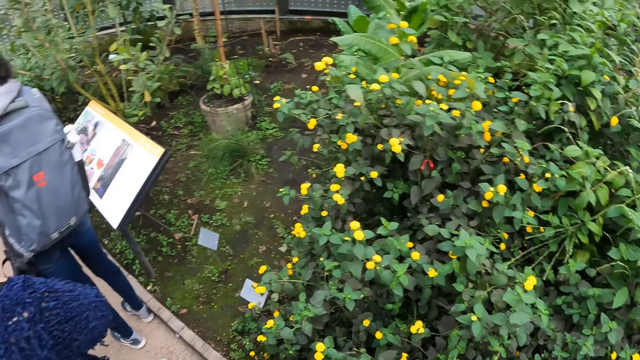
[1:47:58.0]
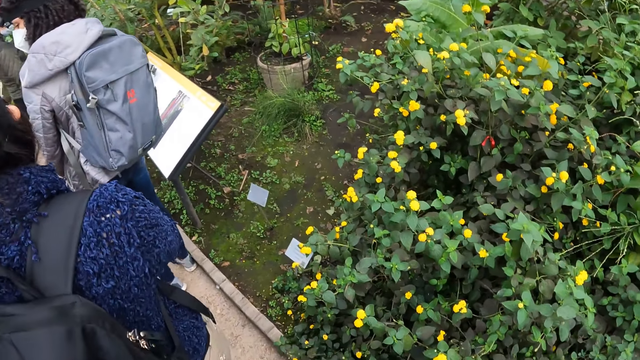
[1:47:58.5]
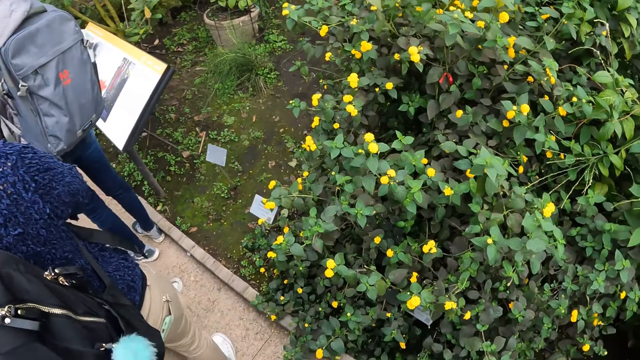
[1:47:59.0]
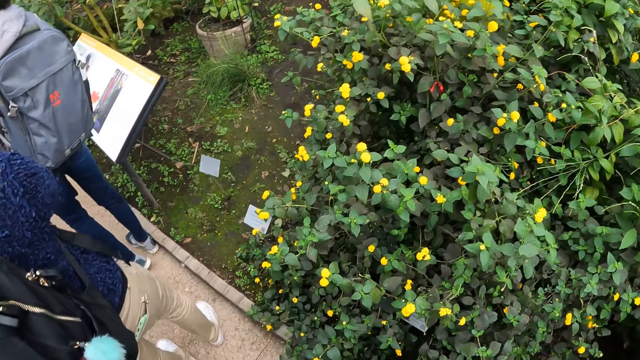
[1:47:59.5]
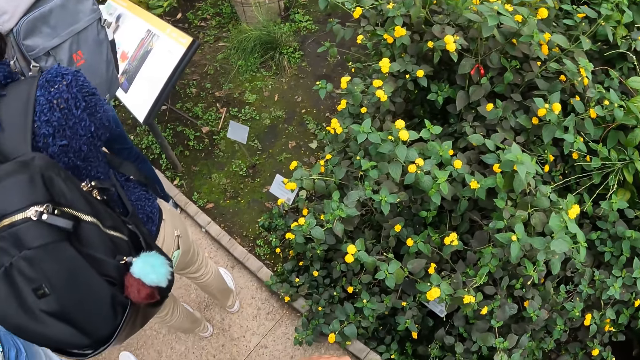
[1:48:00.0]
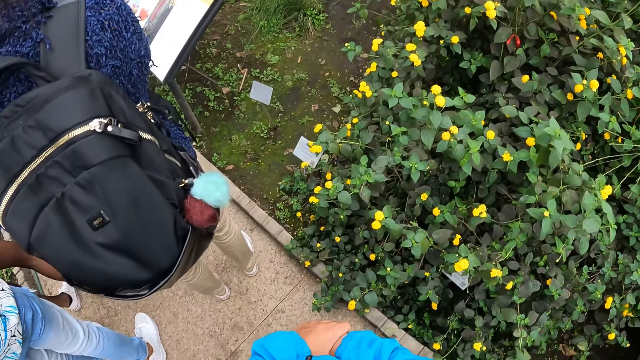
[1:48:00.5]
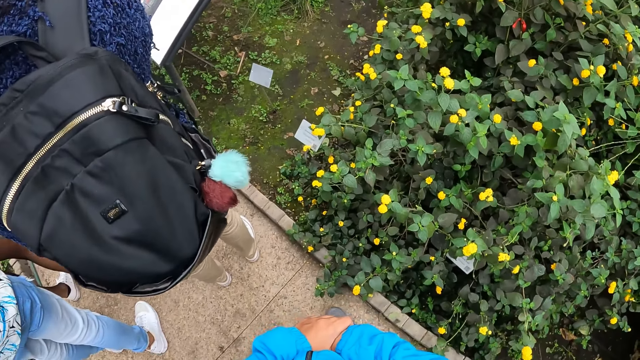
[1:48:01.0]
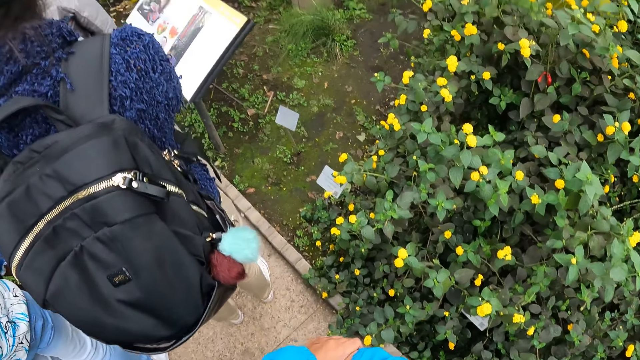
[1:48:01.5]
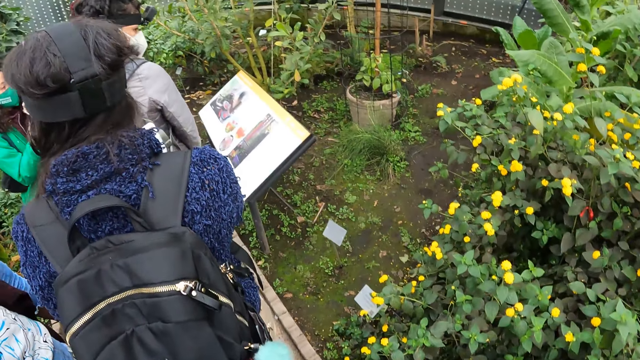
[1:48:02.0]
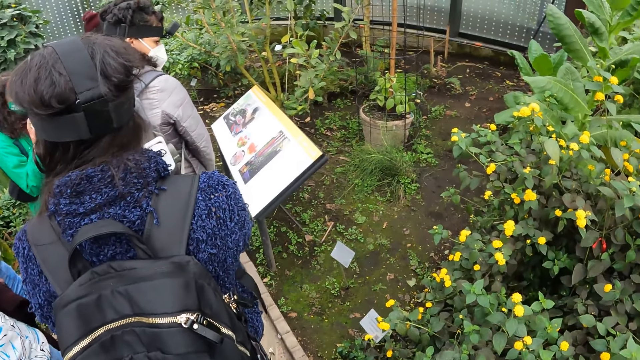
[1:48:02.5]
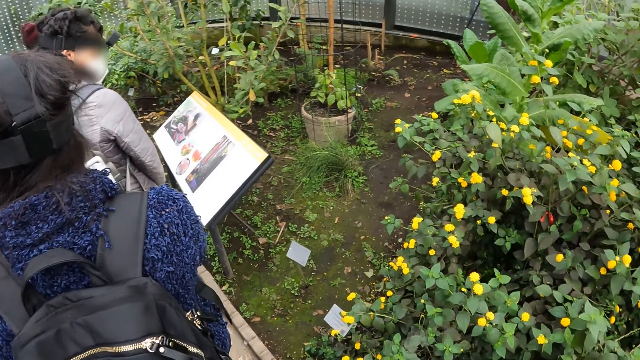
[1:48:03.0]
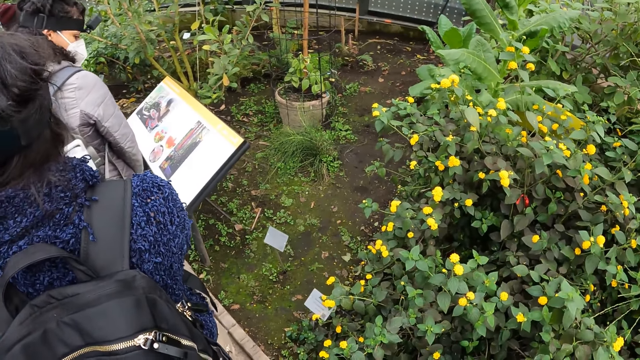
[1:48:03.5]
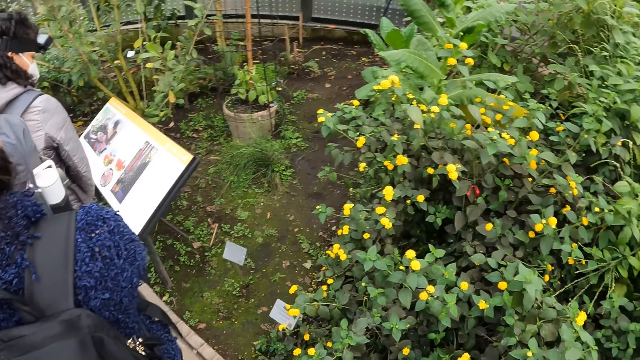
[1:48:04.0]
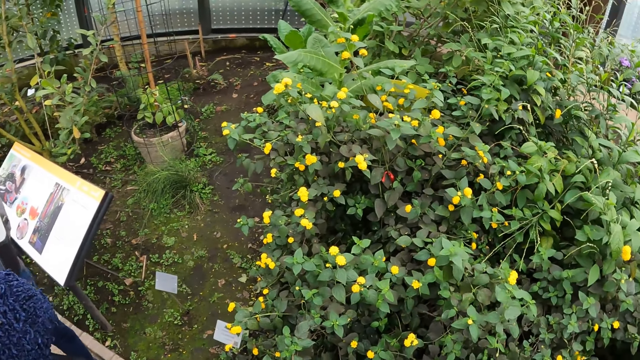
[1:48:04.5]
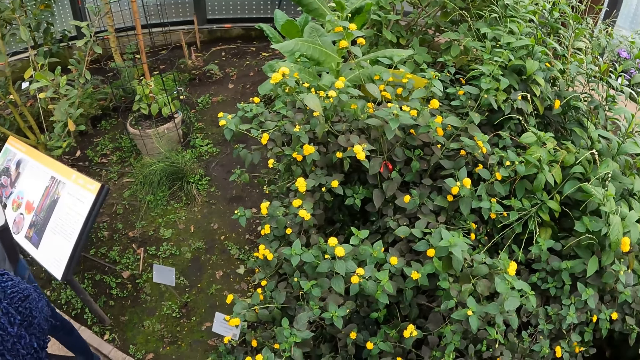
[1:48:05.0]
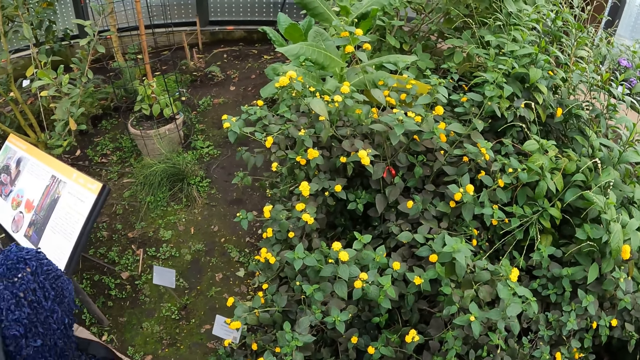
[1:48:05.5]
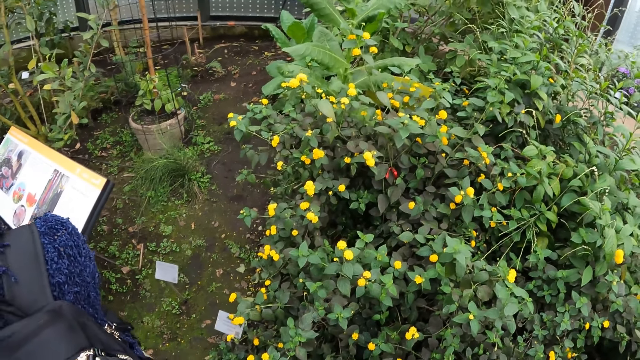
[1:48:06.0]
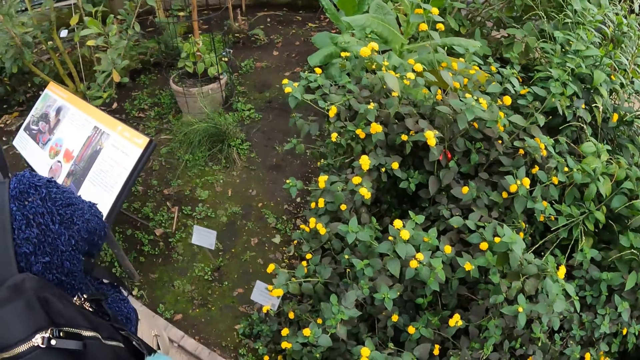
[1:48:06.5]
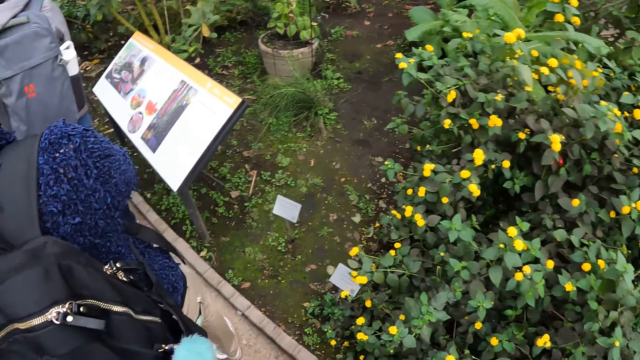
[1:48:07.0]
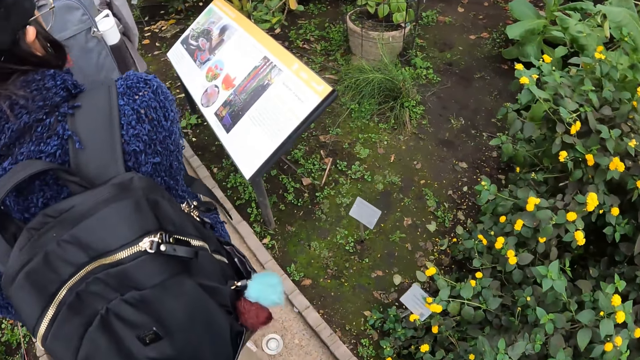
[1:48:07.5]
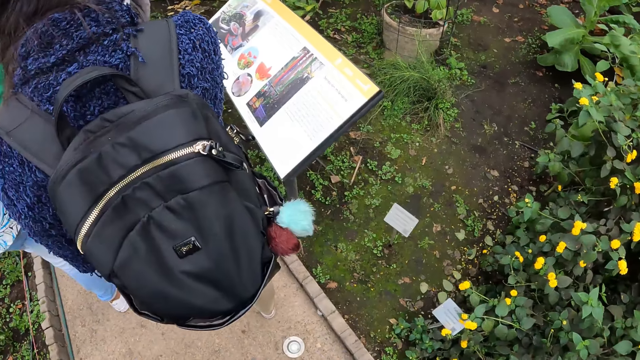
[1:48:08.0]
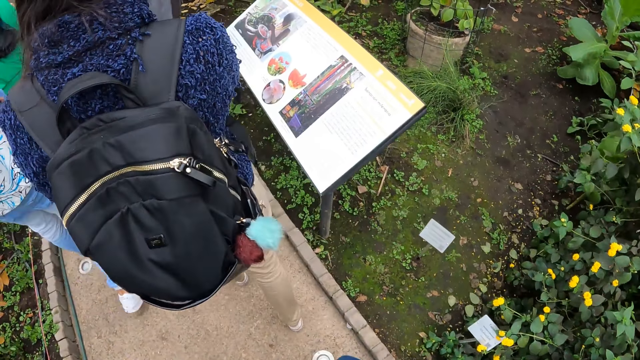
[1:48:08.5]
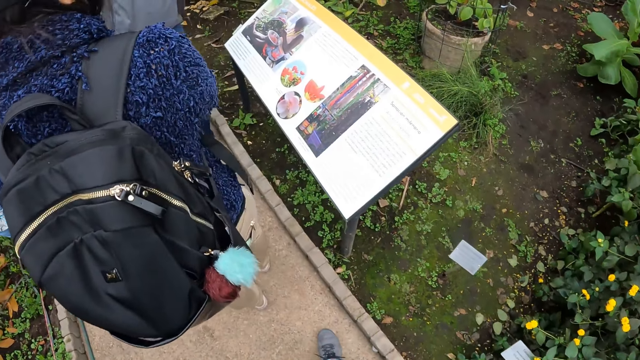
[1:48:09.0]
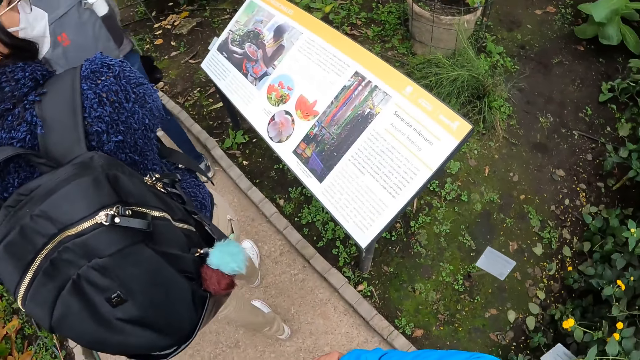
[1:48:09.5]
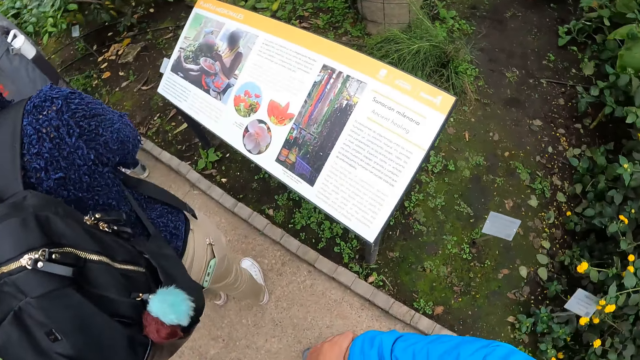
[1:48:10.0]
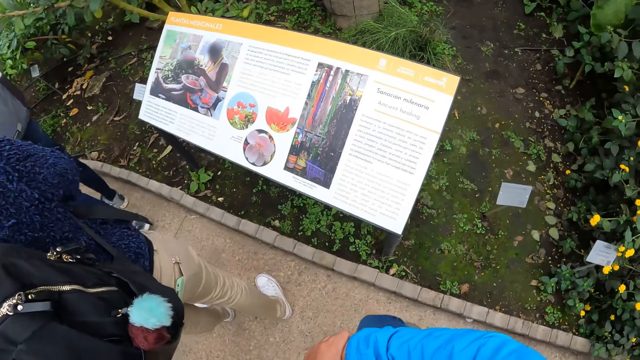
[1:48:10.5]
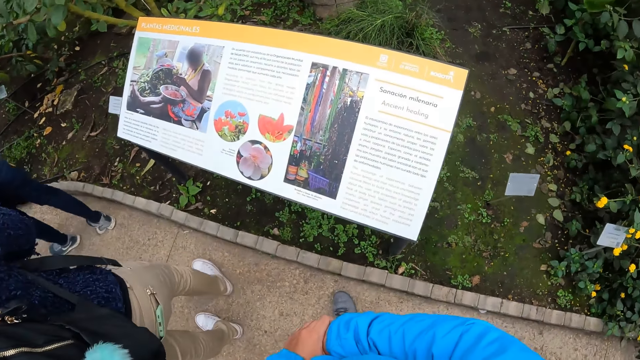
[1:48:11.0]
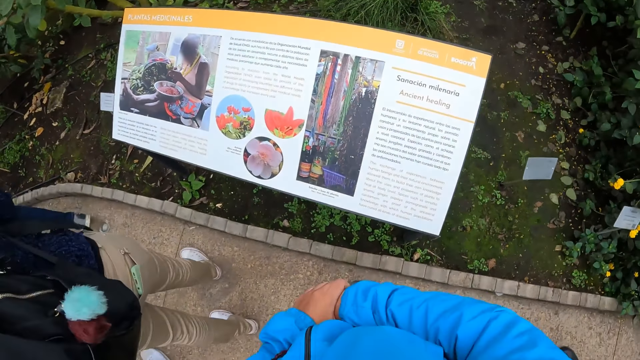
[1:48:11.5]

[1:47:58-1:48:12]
A woman interacts with the team about the plants. The camera wearer looks at the plants. They walk forward on a pathway.

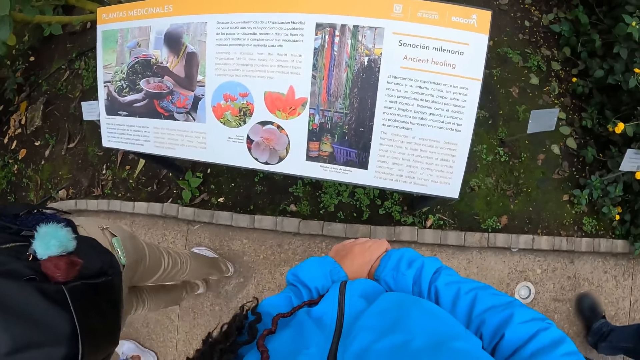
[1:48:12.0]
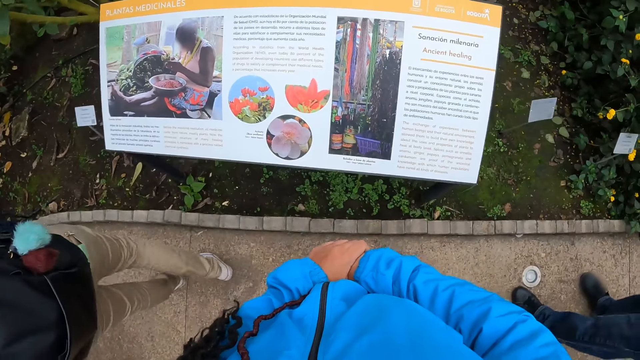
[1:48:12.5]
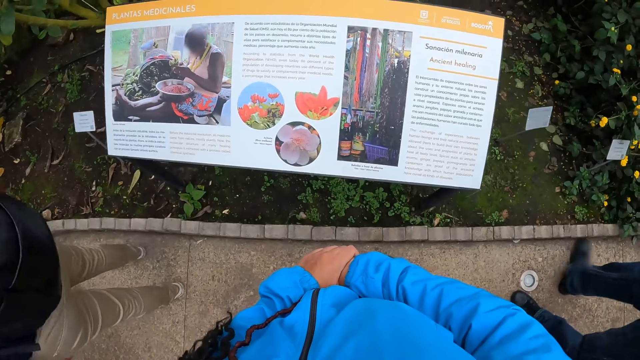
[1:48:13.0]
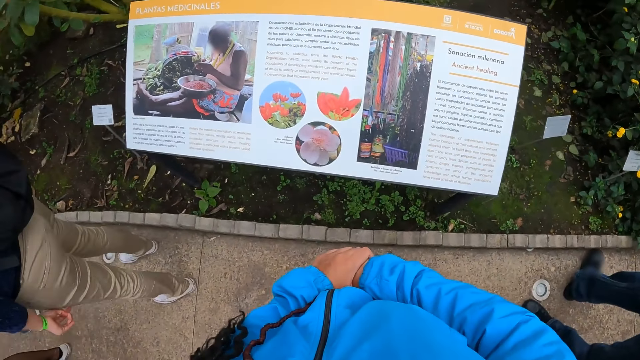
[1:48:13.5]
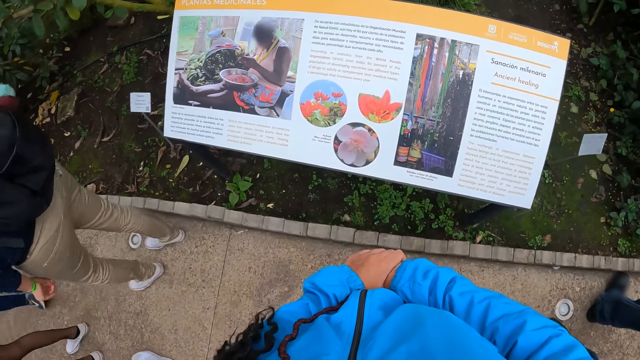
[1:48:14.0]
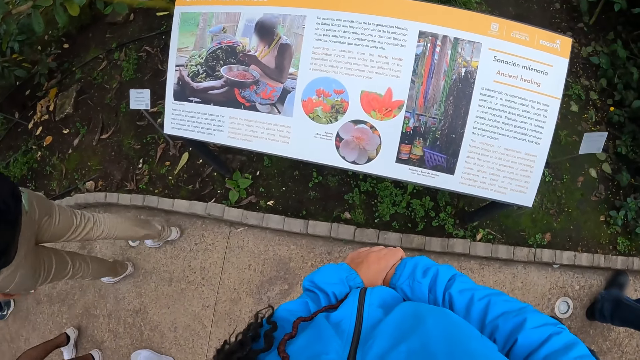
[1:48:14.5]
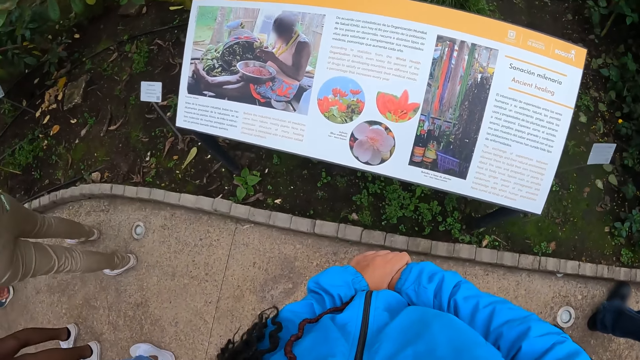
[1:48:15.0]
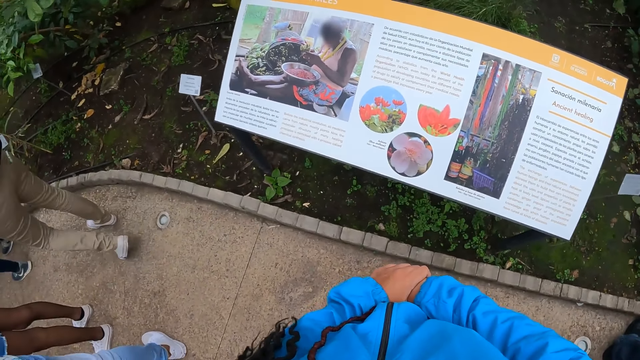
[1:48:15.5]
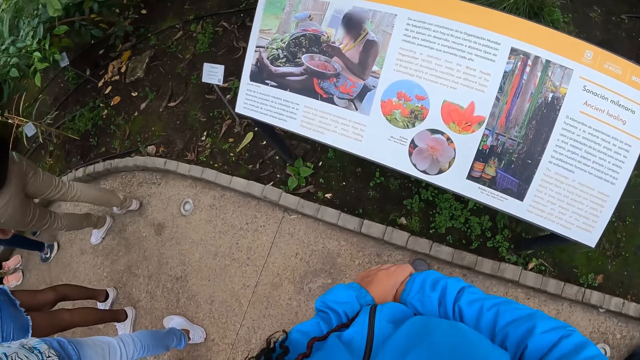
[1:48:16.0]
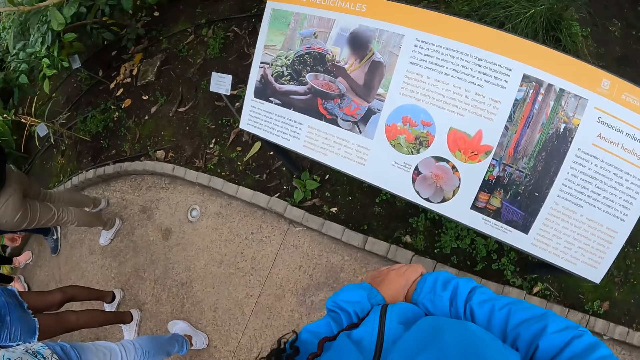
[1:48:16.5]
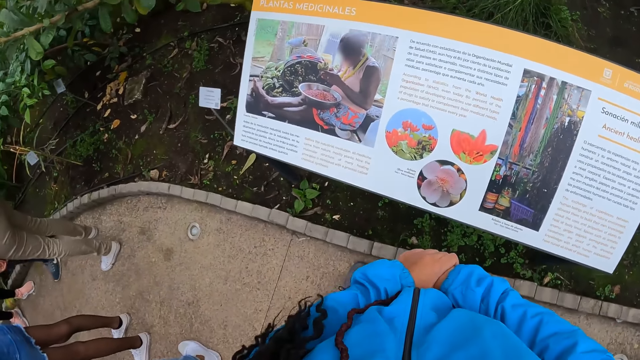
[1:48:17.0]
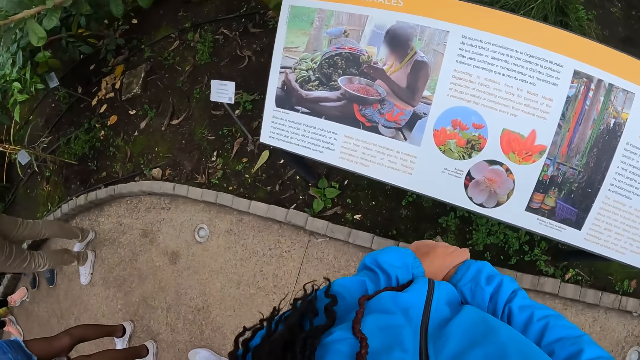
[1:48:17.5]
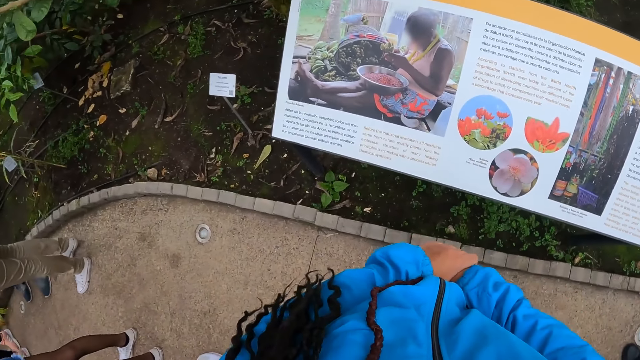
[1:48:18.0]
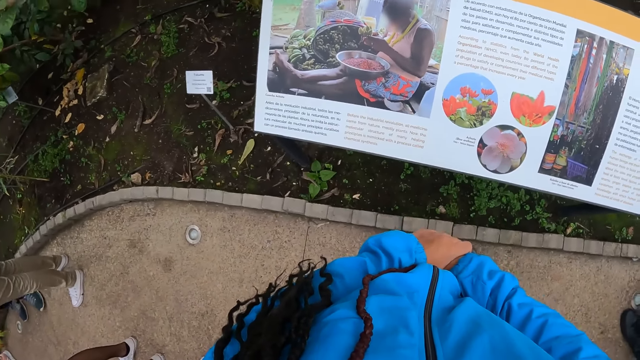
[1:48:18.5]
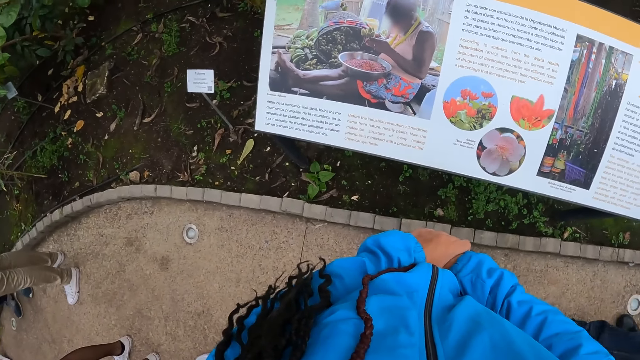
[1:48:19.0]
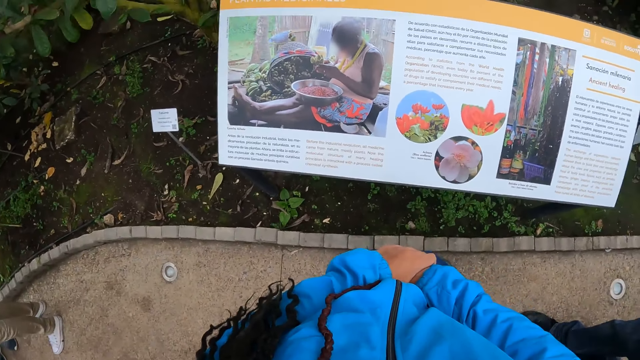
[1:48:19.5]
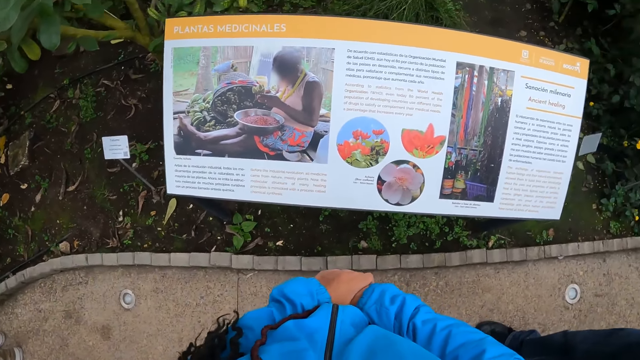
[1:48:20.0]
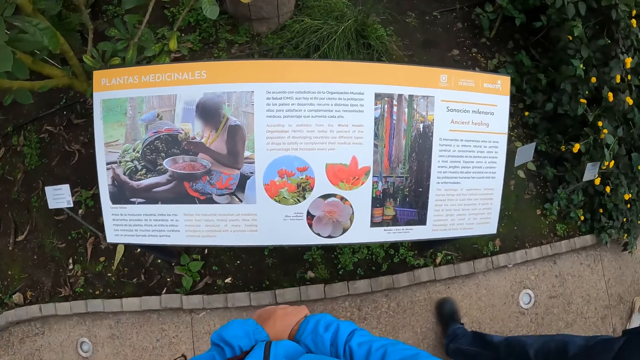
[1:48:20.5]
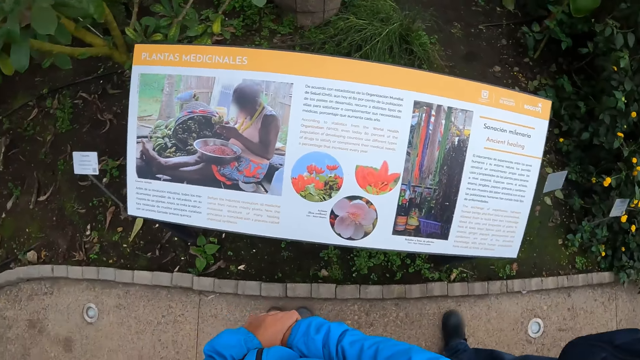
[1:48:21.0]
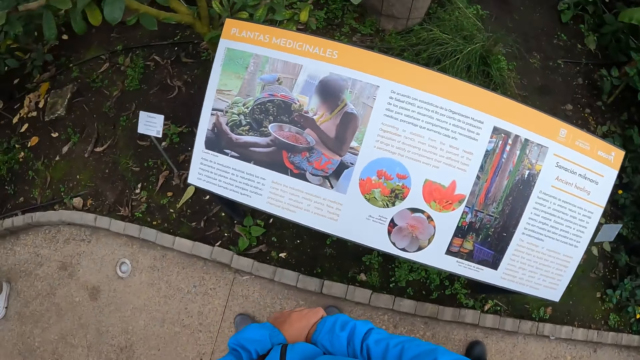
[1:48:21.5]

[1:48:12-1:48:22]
The camera wearer reads the poster.
